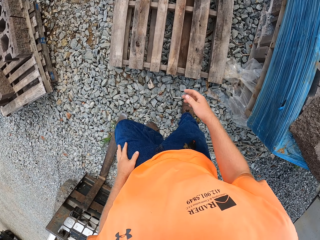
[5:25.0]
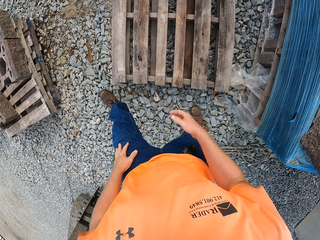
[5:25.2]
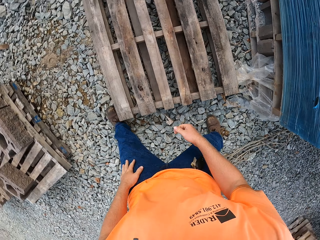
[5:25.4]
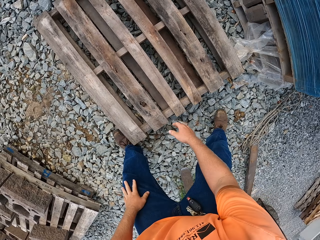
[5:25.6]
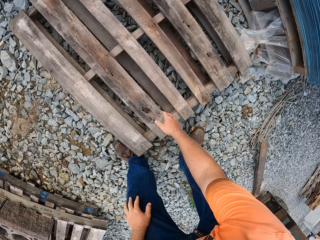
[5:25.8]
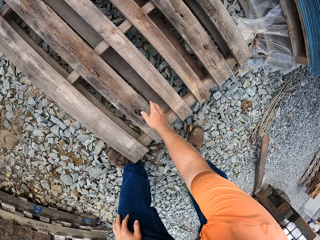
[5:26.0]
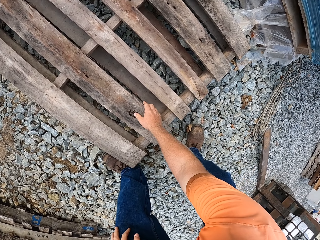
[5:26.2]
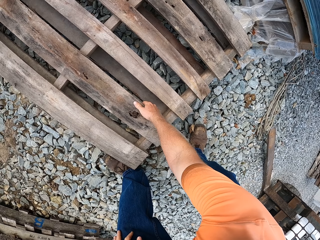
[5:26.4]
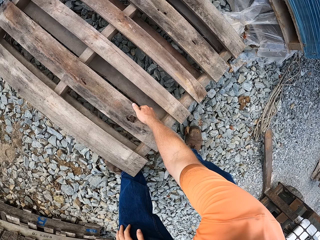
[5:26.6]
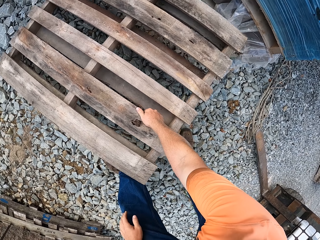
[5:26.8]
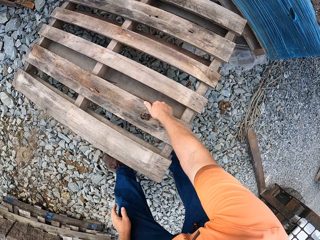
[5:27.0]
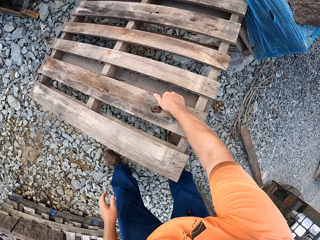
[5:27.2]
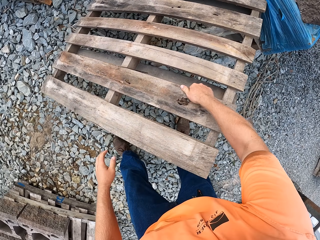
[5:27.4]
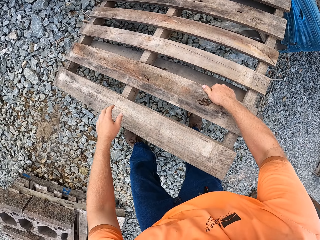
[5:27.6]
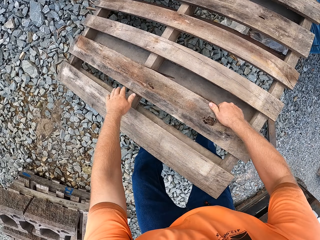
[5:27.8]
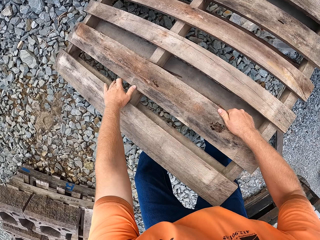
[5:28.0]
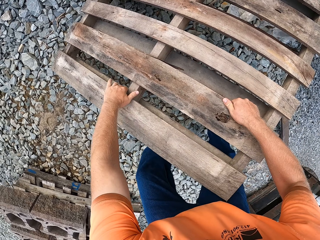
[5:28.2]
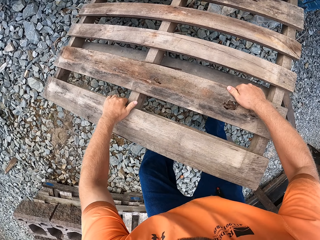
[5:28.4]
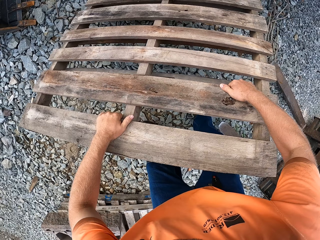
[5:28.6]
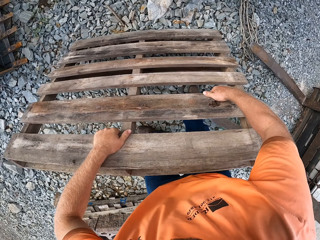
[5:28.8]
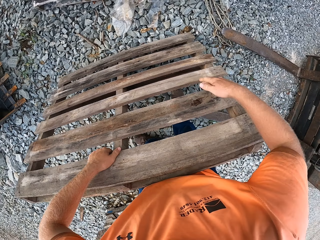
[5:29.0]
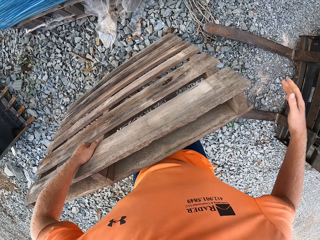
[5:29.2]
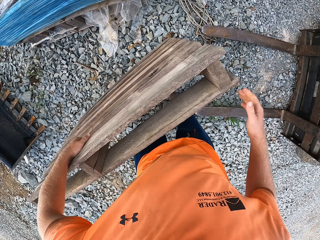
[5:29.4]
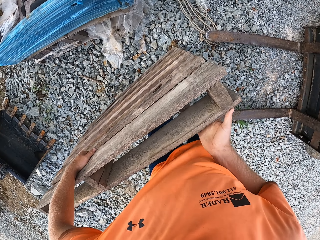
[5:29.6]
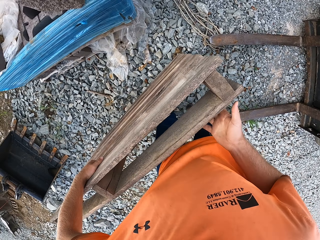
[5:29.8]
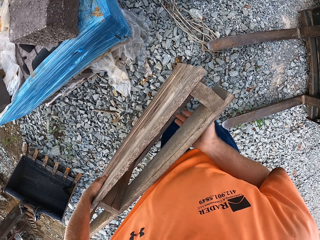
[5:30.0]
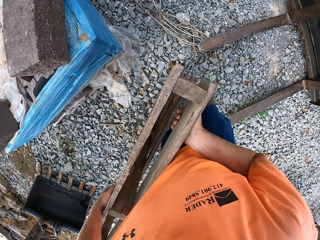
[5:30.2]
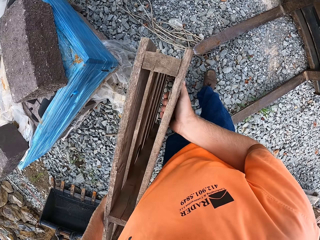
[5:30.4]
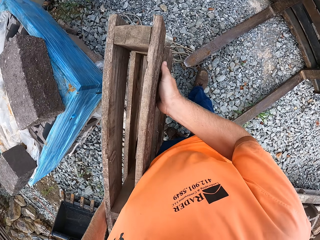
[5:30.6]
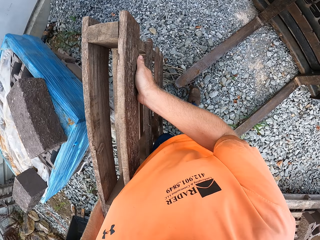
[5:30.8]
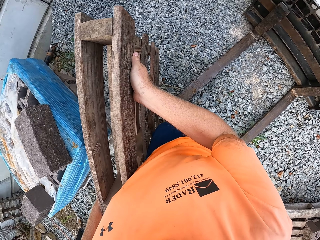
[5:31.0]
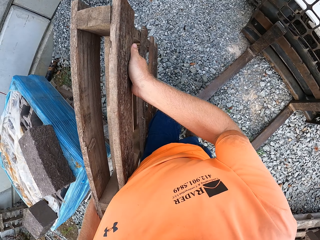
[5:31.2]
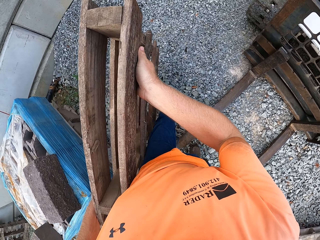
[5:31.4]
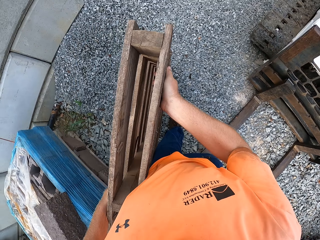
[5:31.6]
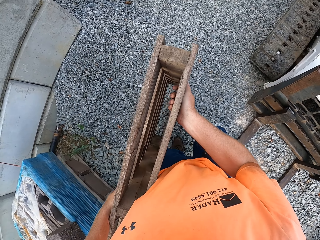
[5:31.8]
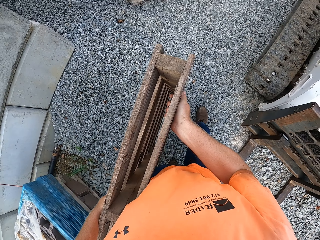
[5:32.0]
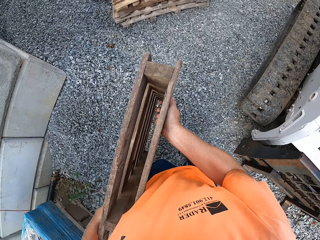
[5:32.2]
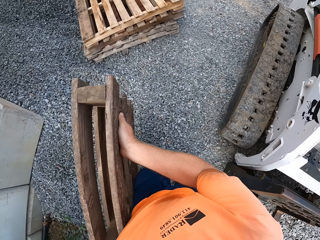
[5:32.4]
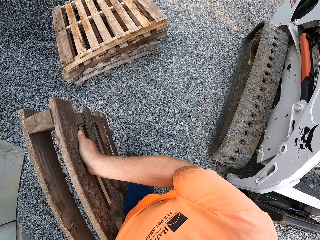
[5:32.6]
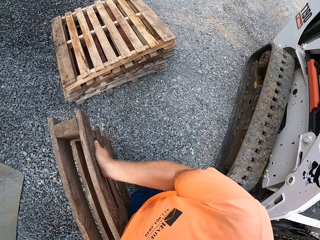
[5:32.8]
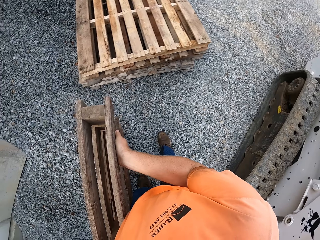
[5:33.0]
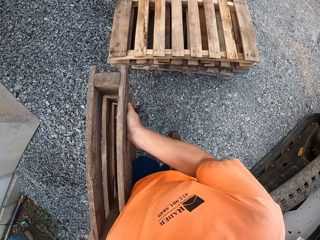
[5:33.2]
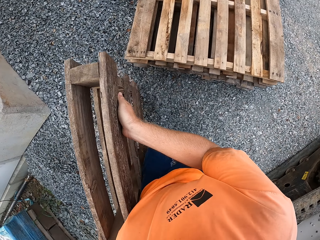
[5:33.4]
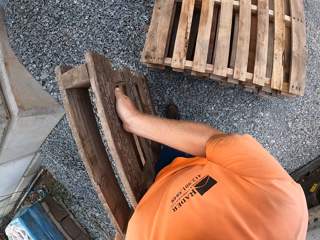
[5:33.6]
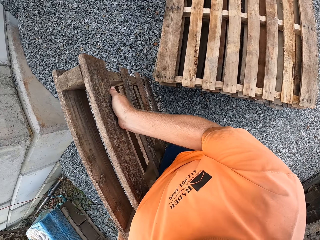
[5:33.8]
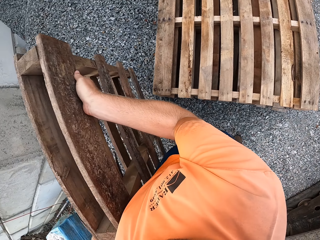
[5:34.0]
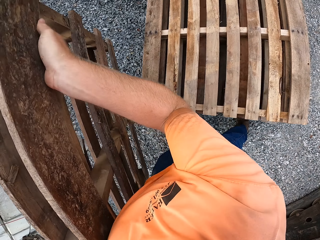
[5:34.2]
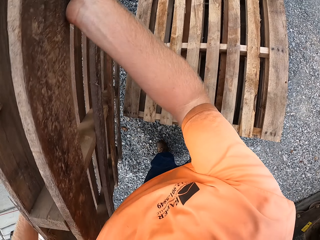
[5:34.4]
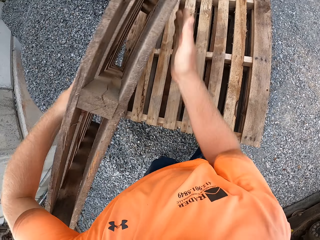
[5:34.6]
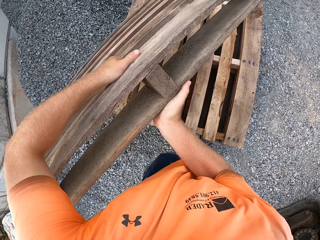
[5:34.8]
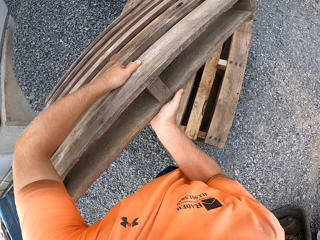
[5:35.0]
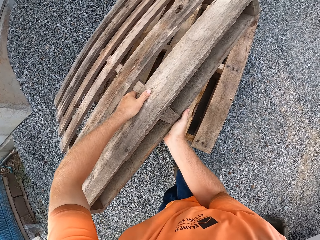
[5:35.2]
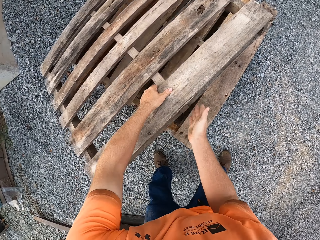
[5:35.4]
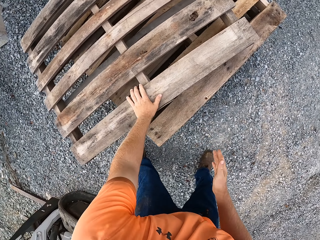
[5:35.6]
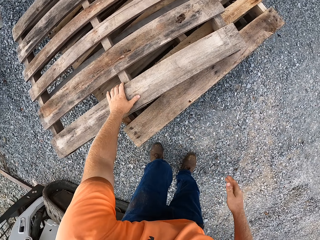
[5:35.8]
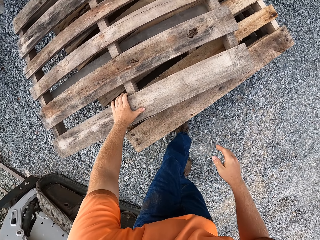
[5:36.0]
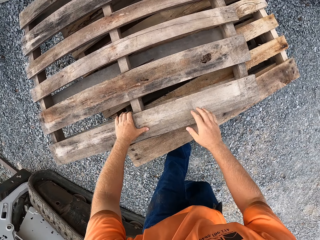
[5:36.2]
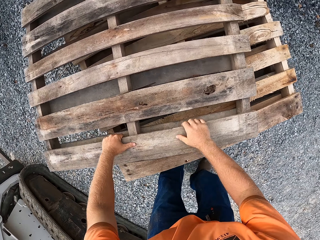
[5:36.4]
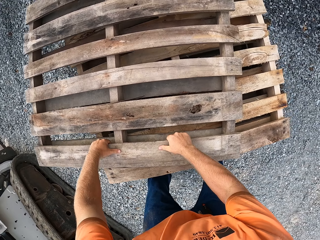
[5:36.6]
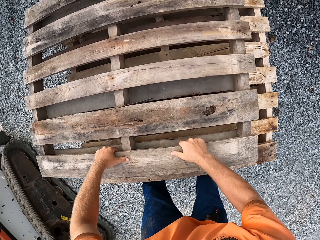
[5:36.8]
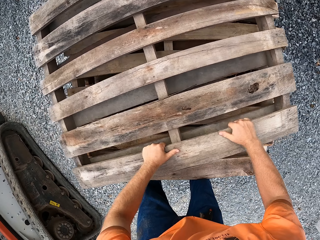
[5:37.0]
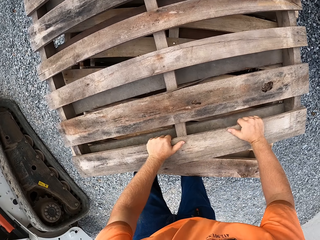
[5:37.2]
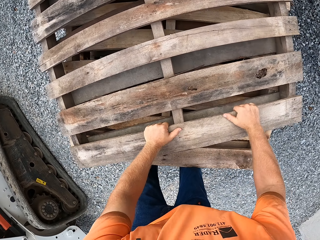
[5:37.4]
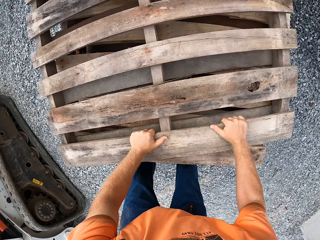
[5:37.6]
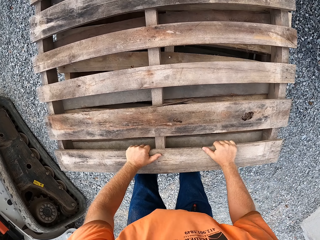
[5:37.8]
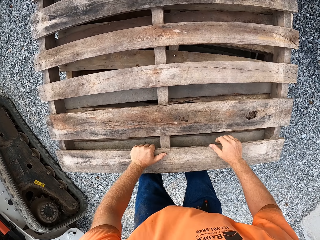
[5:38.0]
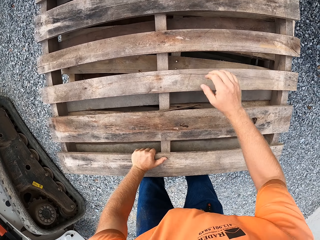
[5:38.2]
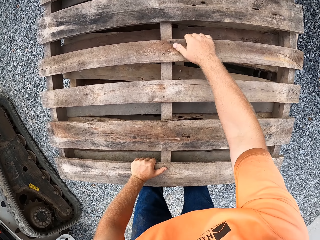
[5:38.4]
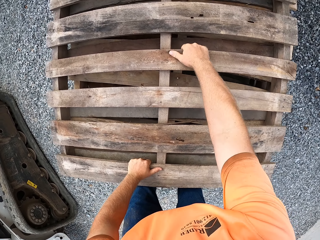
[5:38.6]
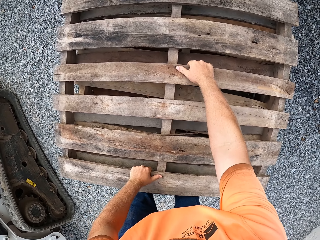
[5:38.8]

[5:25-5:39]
The camera wearer carries a wooden pallet from the ground with his right hand. He carries the wooden pallet with his hands. He walks towards the wooden pallets on the ground. He sets the wooden pallet in his hands on the pile of wooden pallets on the ground.

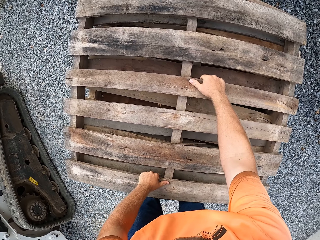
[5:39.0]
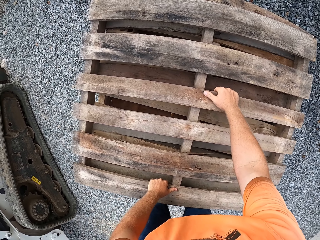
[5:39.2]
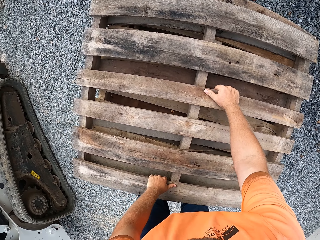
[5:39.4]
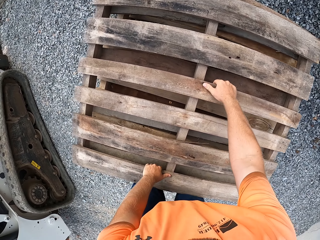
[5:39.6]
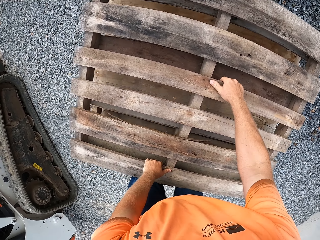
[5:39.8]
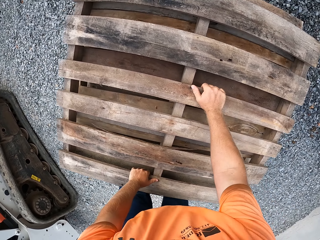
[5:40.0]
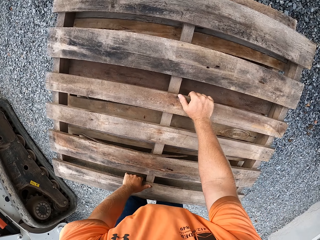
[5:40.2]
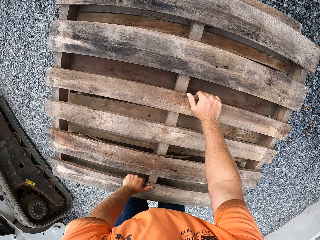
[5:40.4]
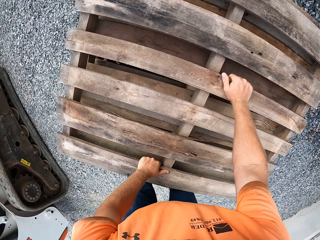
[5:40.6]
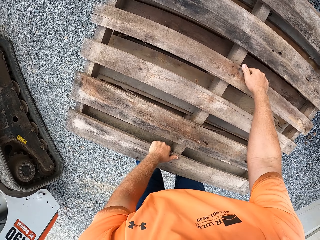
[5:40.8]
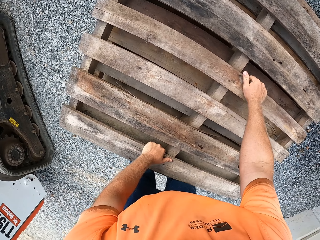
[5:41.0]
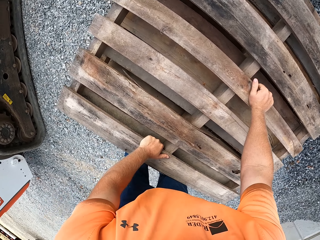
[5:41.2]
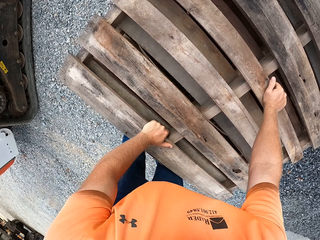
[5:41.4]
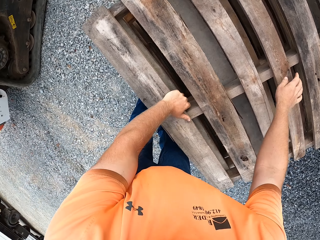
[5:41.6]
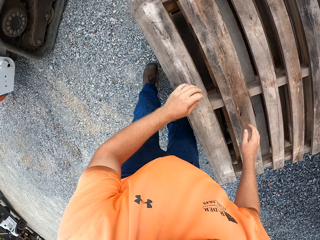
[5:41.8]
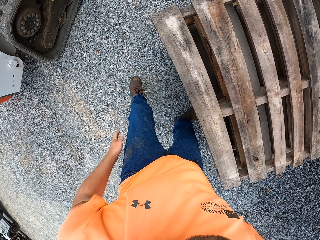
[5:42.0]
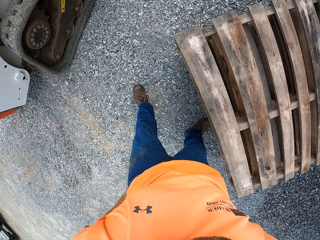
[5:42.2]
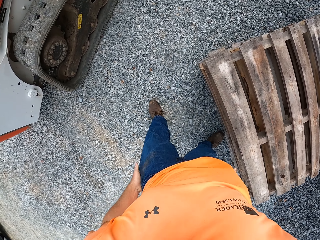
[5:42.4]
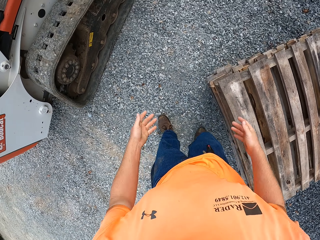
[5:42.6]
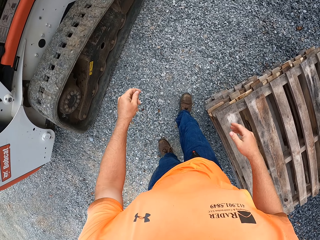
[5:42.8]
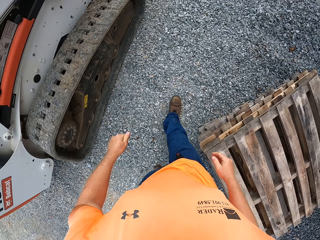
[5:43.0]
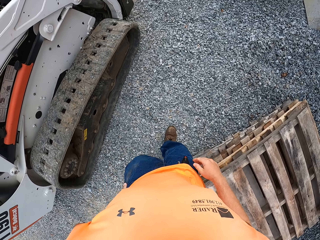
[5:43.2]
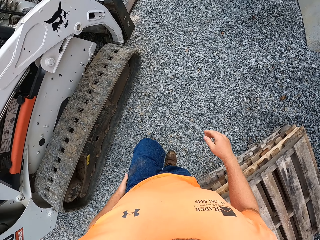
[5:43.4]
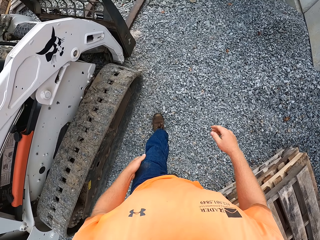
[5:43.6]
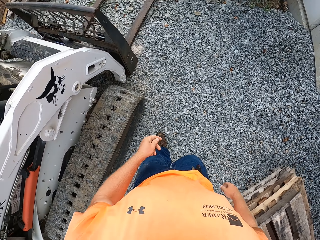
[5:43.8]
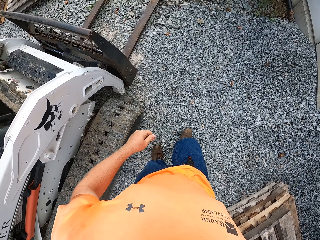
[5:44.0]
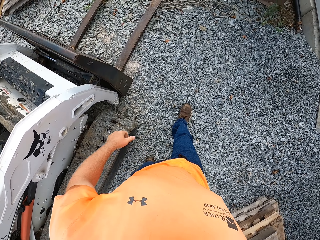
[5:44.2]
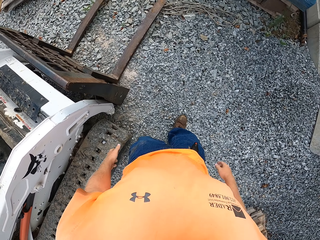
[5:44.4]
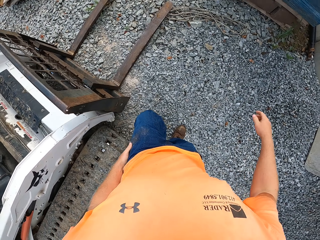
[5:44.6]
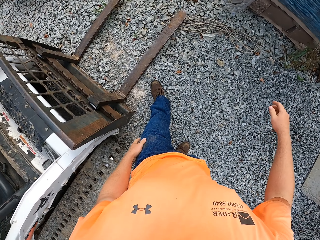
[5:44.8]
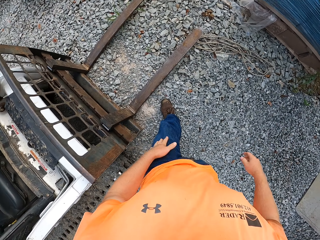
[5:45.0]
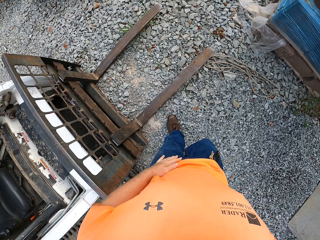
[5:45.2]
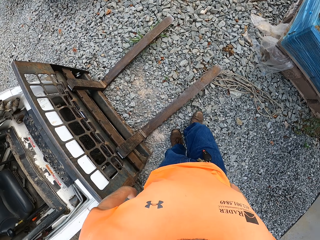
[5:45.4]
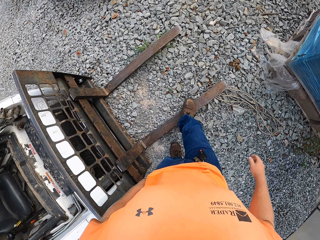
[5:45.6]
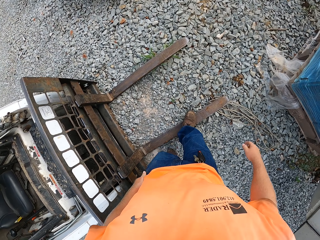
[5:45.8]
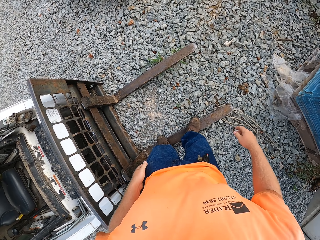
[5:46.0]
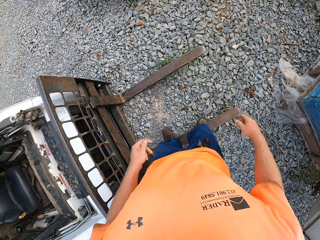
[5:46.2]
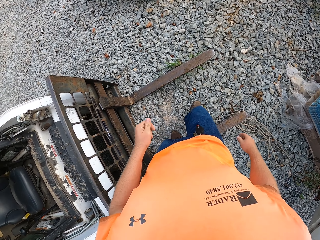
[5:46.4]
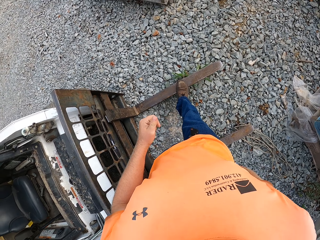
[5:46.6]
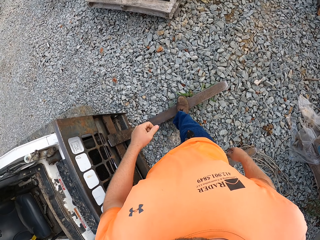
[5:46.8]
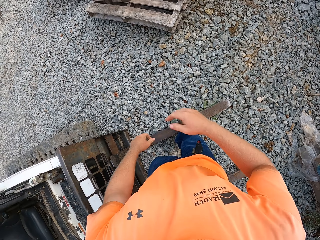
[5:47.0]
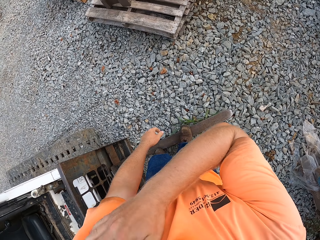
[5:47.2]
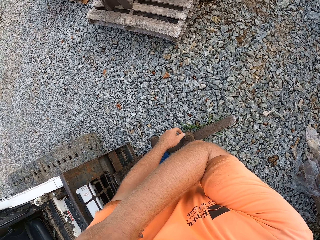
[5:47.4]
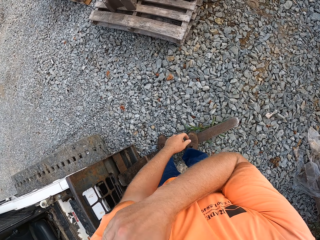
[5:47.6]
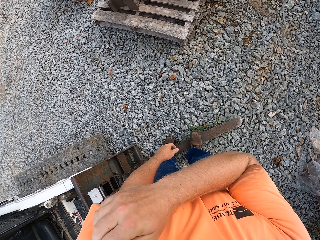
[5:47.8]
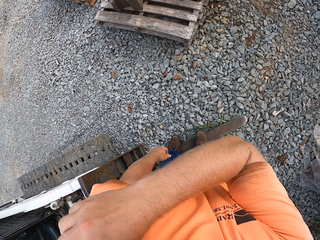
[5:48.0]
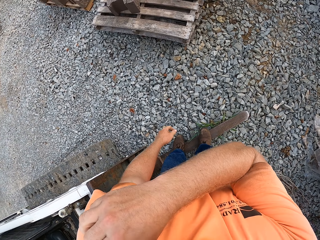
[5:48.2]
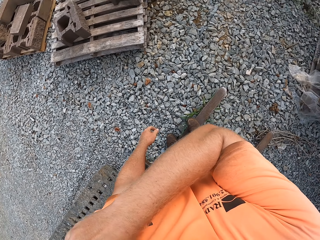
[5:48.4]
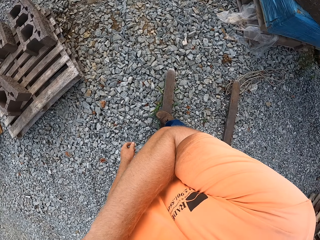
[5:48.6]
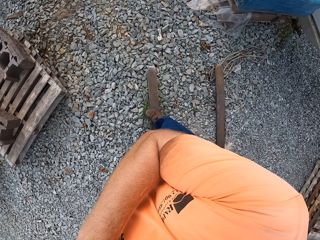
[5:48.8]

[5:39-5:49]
The camera wearer cleans his hands on his clothes. He walks towards a forklift. He stands in front of the forklift. He boards the forklift. He scratches his hands. He scratches his left shoulder with his right hand.
